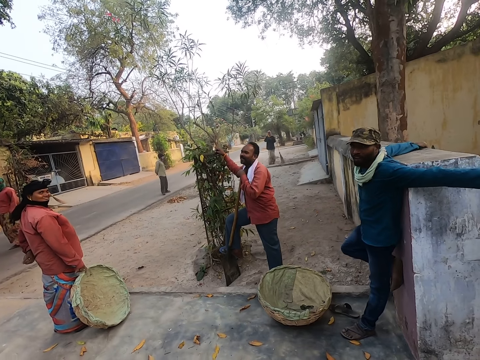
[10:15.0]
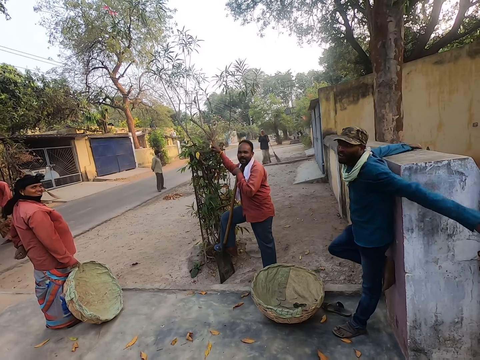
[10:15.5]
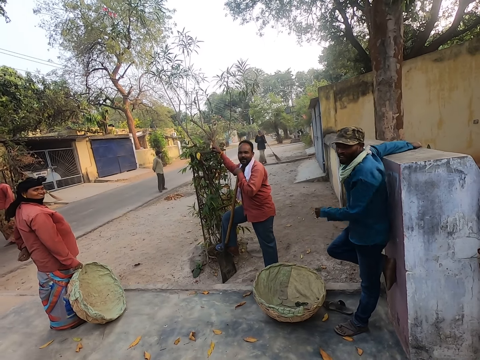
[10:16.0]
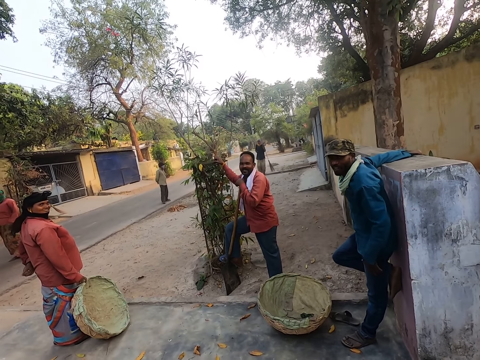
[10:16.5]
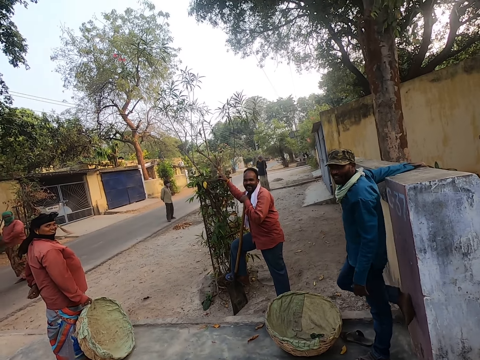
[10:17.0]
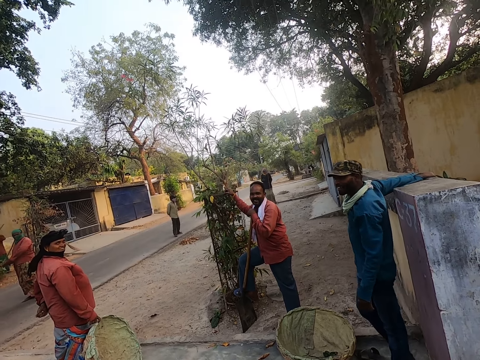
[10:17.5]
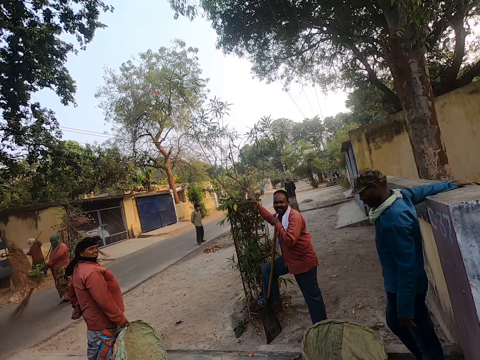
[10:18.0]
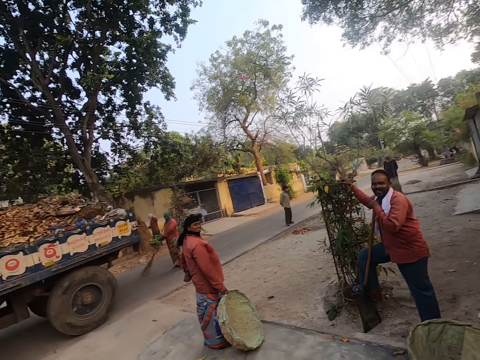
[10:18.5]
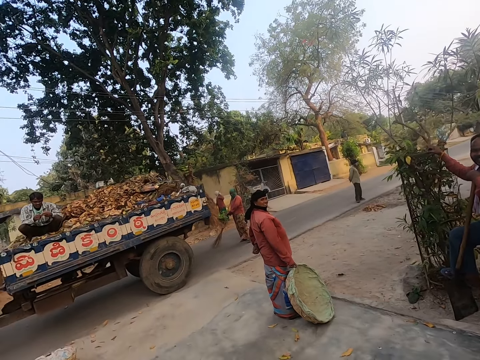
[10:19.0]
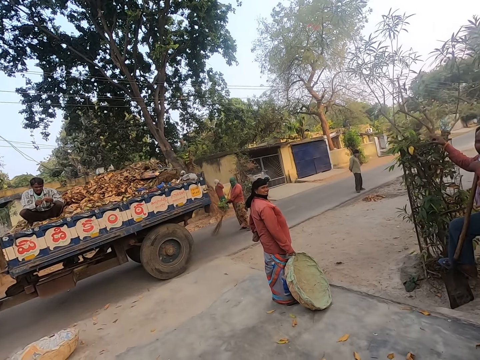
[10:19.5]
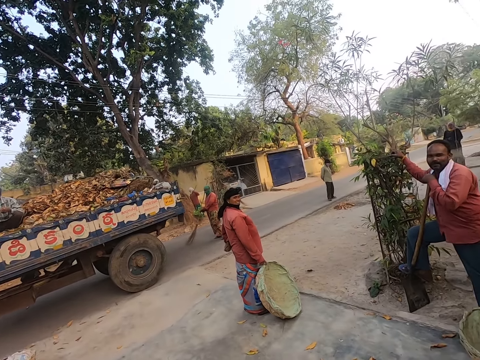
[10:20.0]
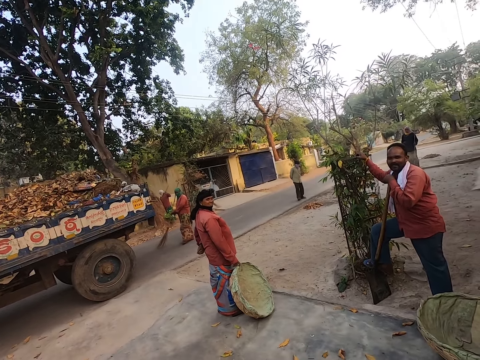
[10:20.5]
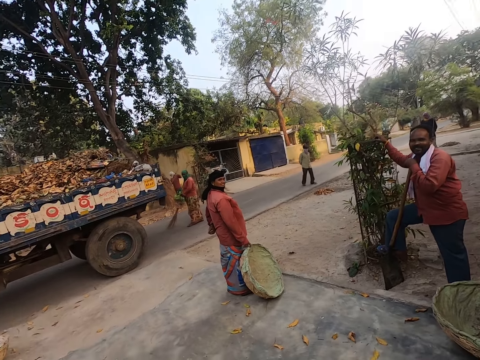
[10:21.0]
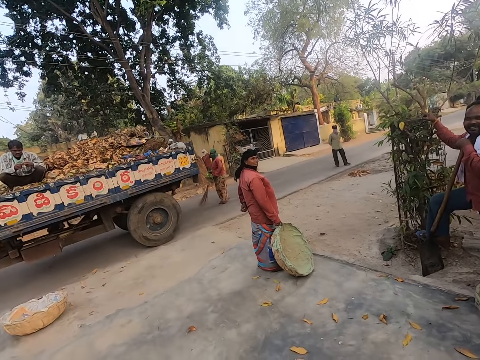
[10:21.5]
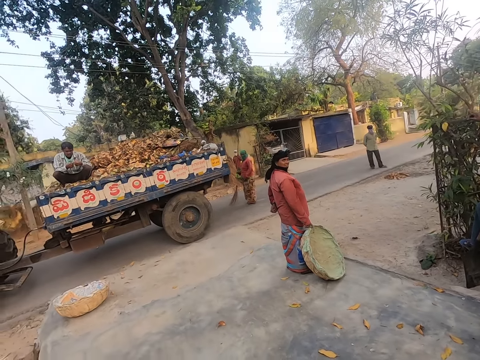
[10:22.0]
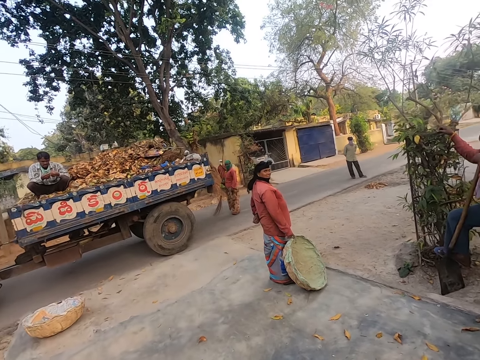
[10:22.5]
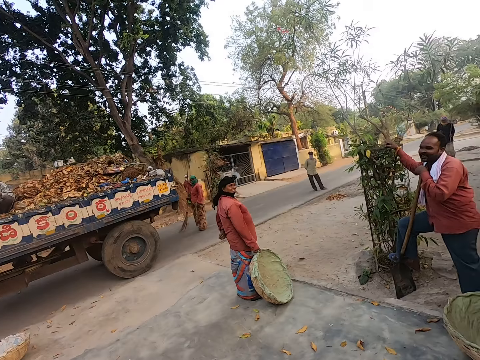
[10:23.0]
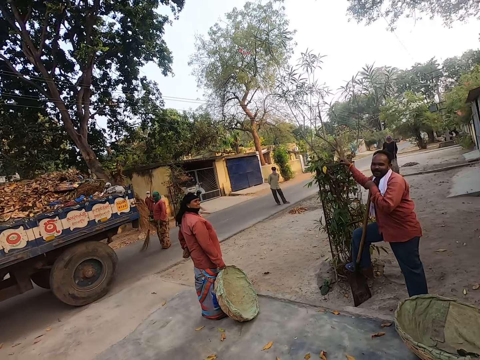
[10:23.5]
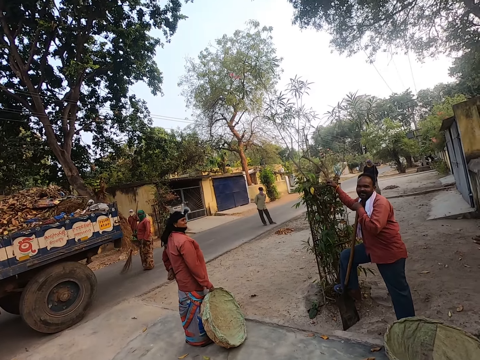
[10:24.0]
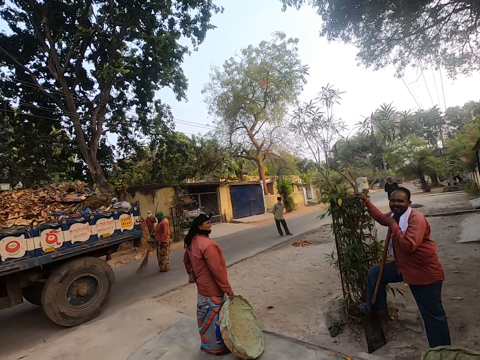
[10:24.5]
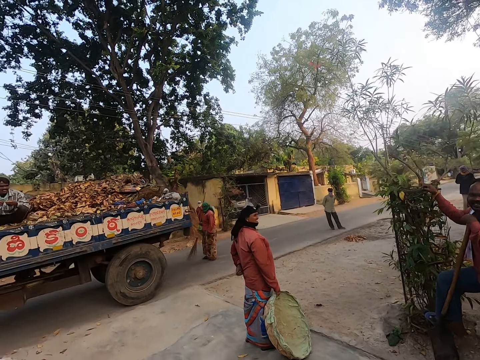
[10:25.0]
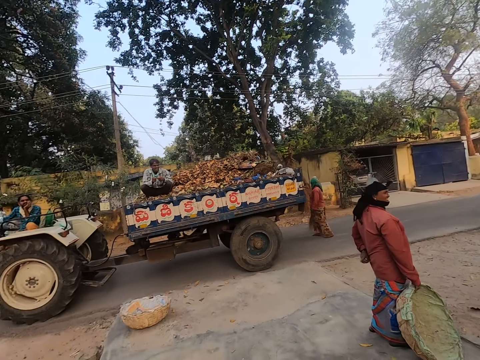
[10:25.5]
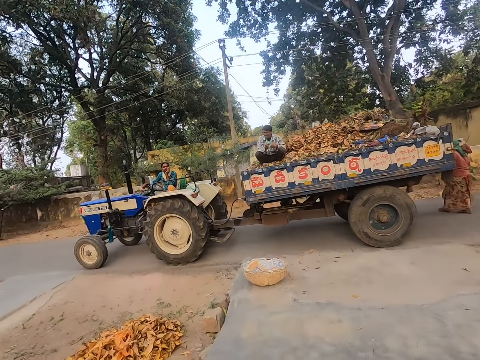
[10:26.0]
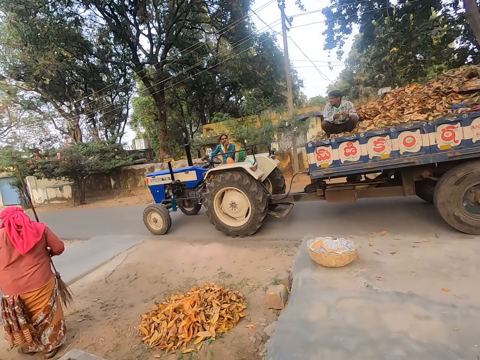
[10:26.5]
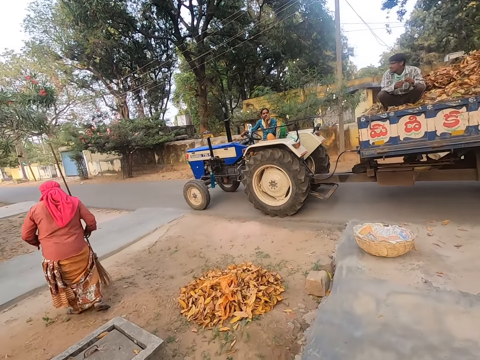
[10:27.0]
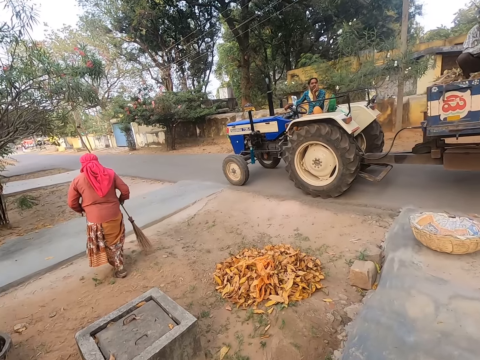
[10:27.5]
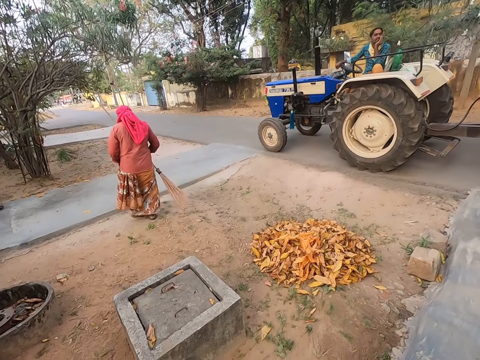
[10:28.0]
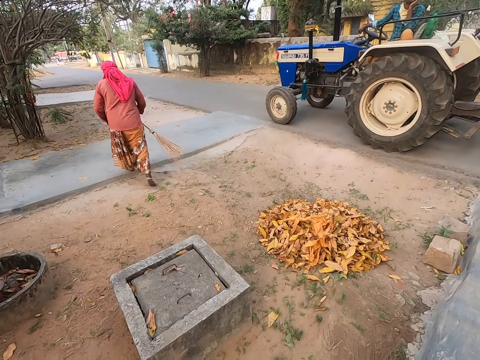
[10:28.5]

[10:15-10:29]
A man nods his head. The camera wearer looks around the compound.

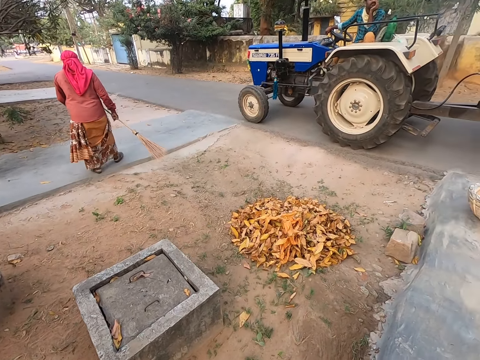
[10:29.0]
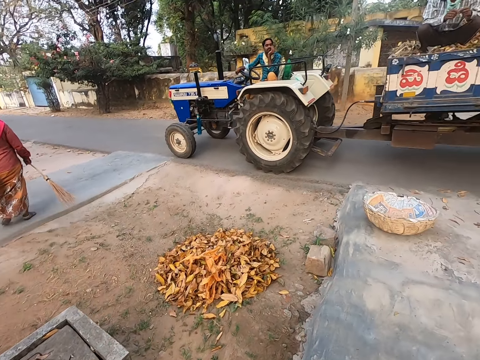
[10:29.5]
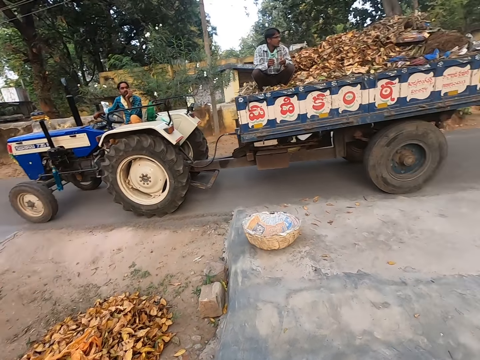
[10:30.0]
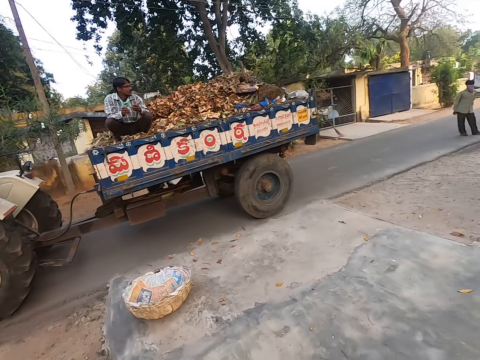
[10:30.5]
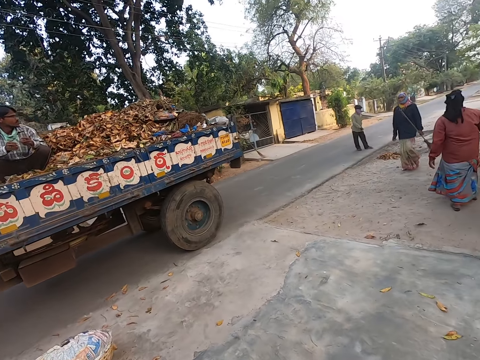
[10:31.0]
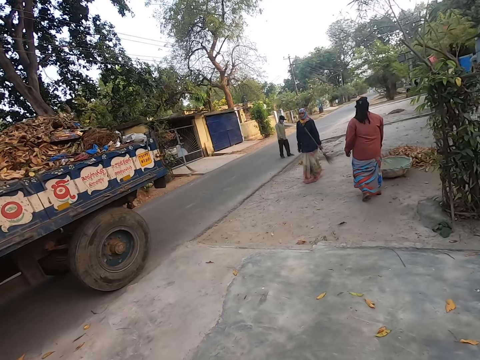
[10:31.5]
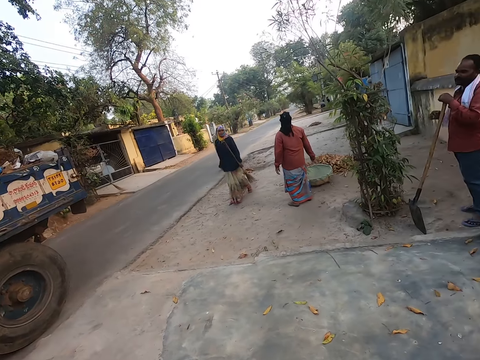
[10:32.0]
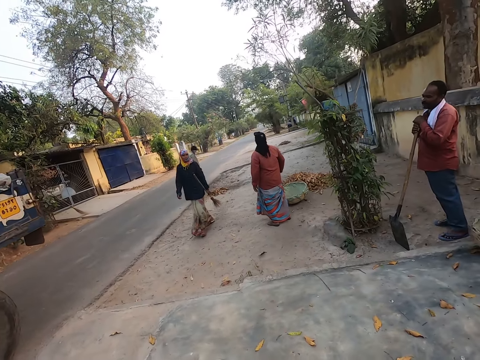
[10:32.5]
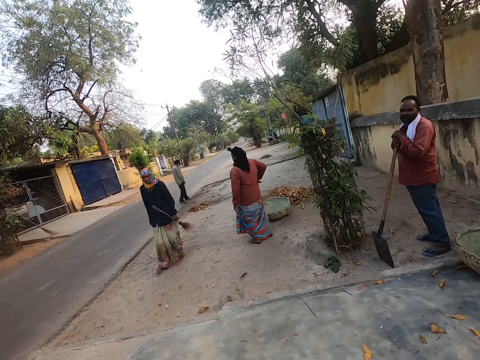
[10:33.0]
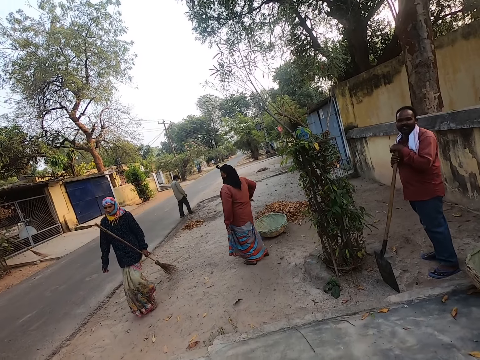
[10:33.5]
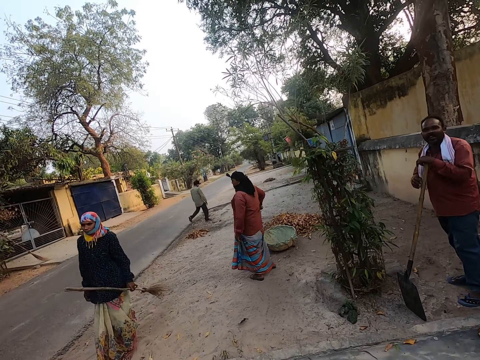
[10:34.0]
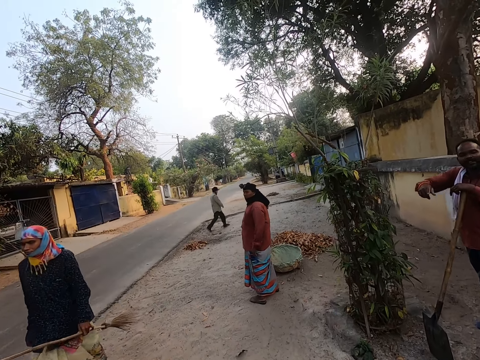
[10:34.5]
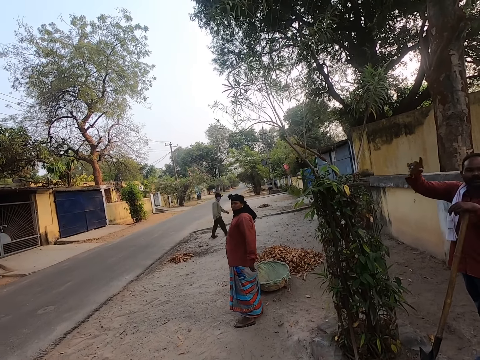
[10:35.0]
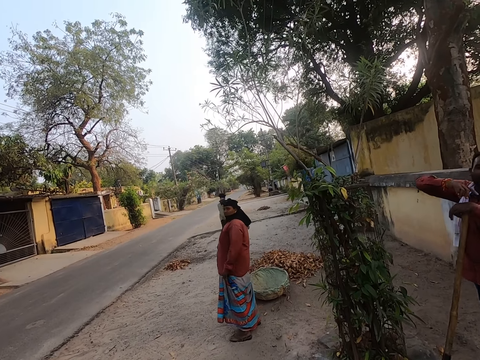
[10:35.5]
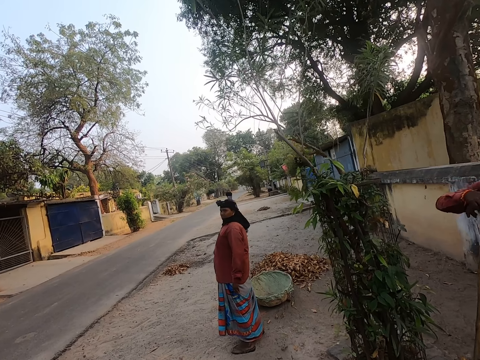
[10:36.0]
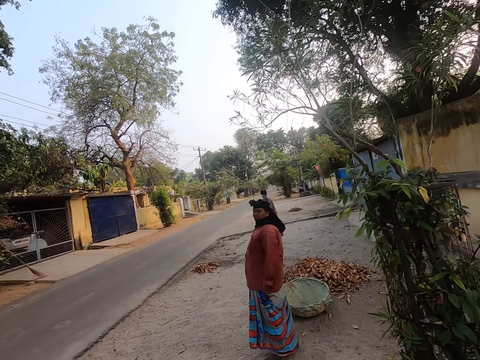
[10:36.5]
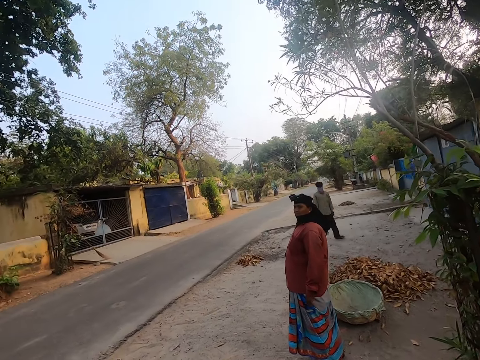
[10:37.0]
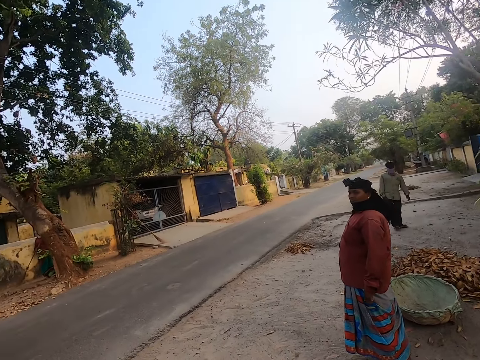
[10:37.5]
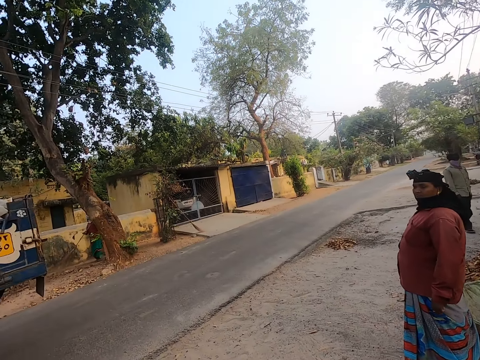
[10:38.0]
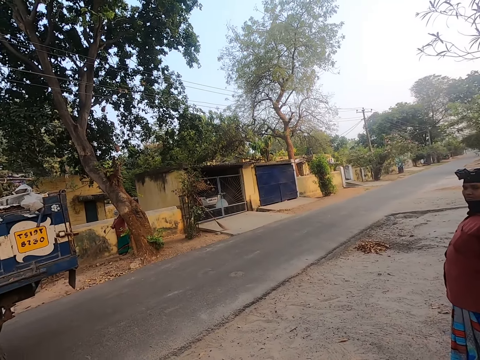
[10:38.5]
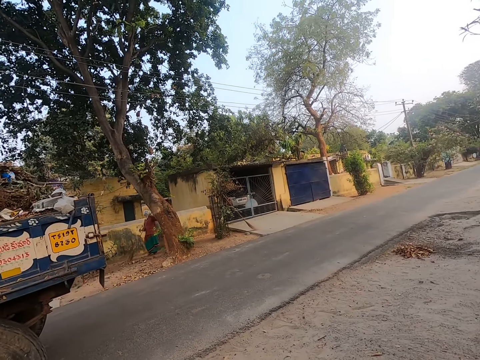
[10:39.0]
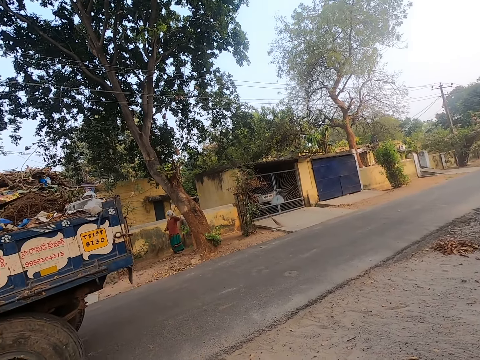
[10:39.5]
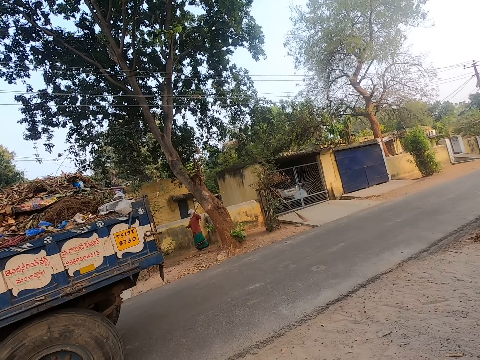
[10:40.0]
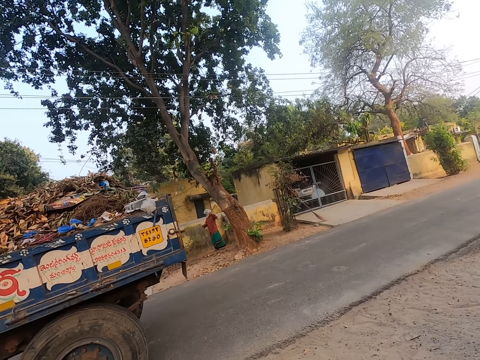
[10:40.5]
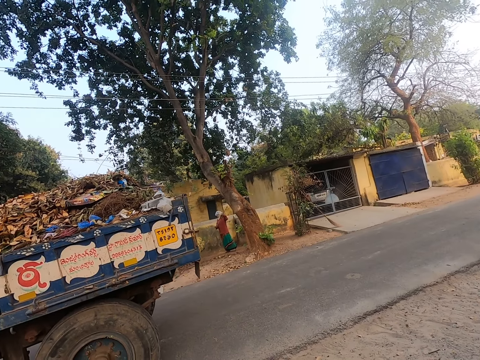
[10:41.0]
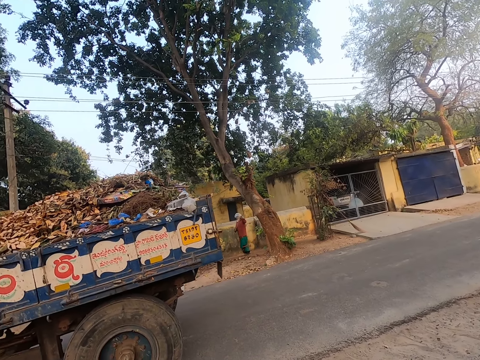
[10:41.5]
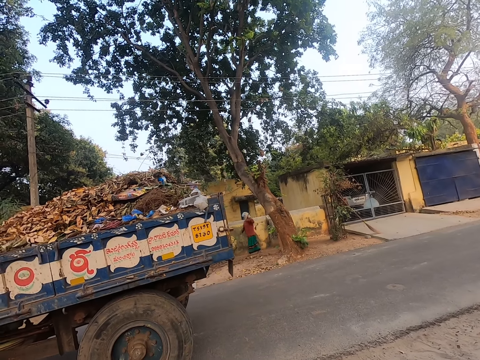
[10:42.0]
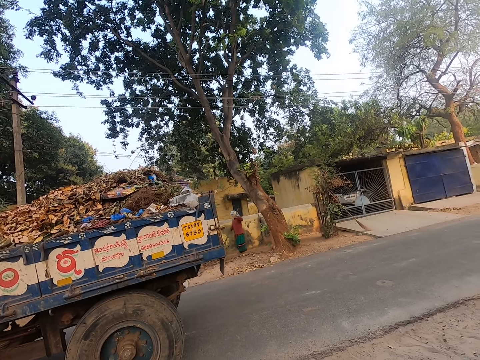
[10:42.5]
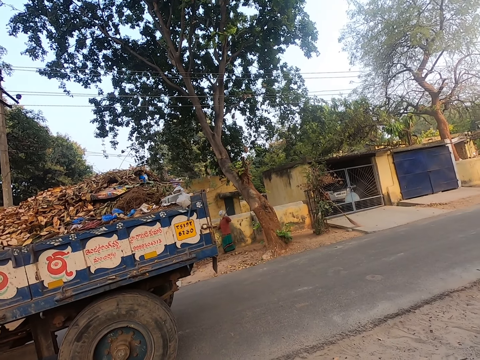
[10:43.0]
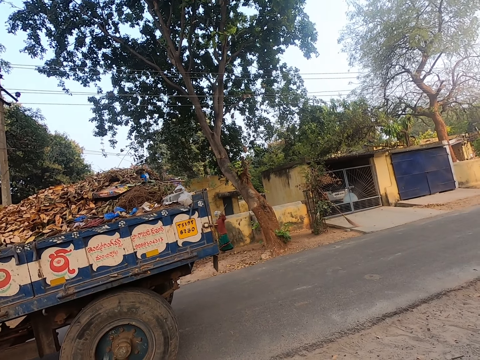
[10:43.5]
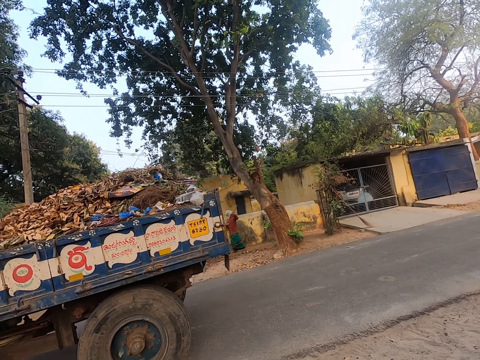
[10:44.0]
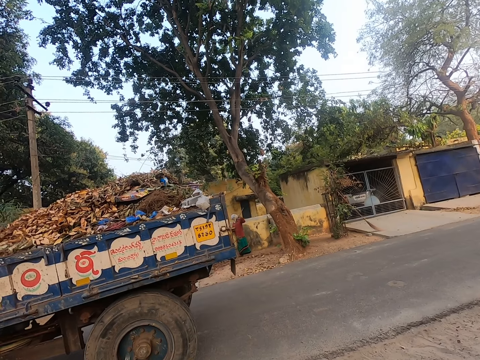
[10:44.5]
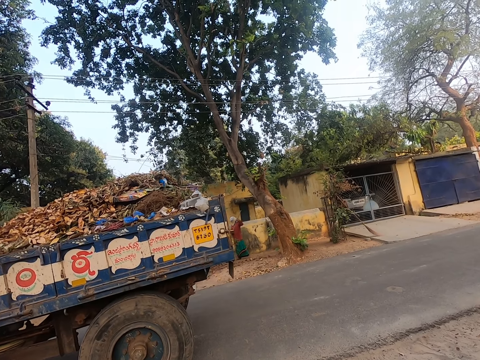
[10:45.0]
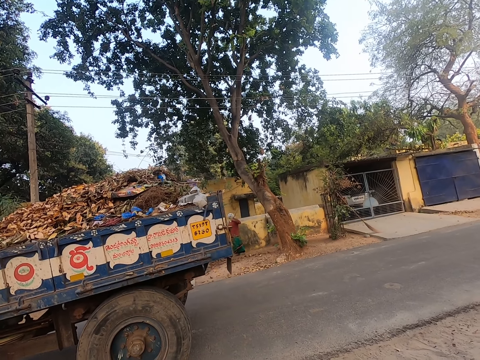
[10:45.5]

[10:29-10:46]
The camera wearer walks around the compound. A person points around. The camera wearer walks around. They look around.
